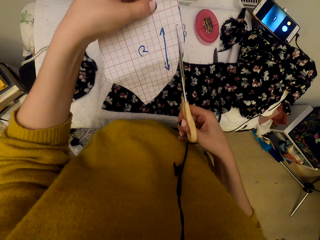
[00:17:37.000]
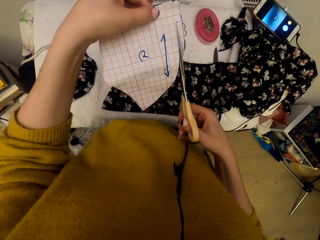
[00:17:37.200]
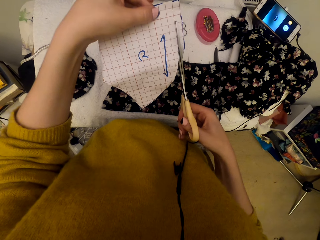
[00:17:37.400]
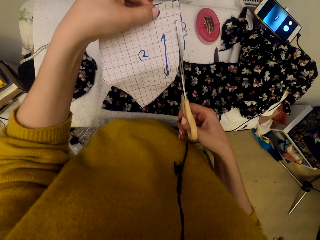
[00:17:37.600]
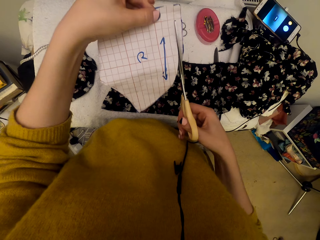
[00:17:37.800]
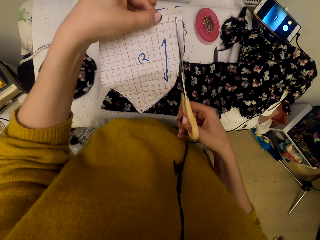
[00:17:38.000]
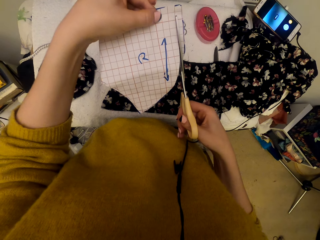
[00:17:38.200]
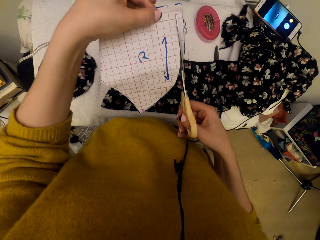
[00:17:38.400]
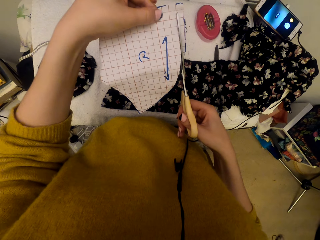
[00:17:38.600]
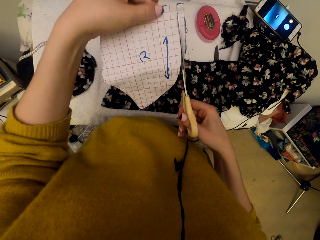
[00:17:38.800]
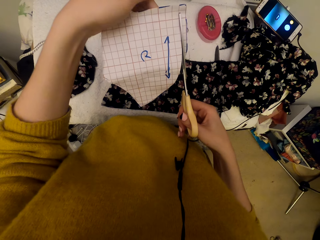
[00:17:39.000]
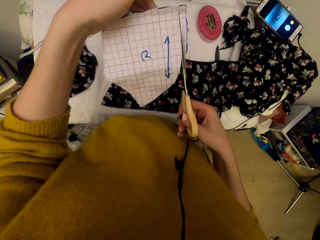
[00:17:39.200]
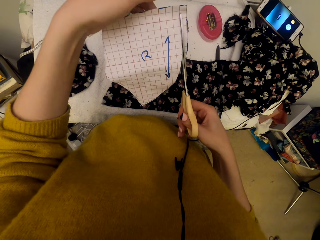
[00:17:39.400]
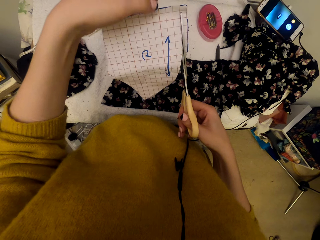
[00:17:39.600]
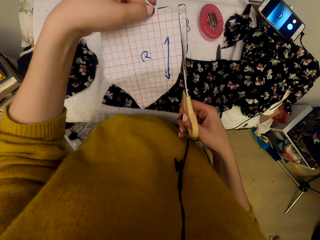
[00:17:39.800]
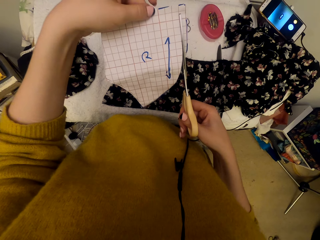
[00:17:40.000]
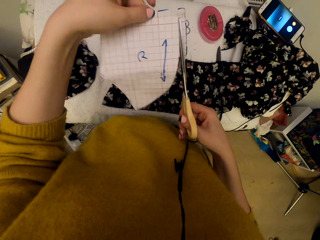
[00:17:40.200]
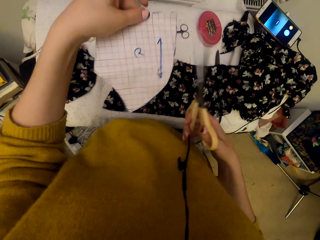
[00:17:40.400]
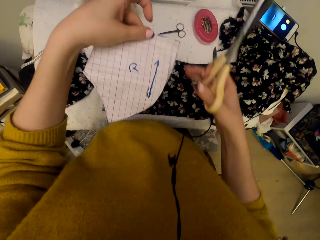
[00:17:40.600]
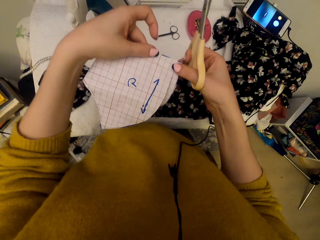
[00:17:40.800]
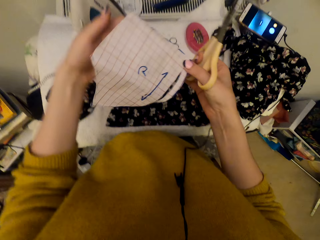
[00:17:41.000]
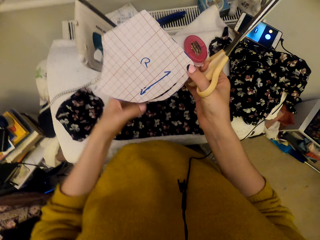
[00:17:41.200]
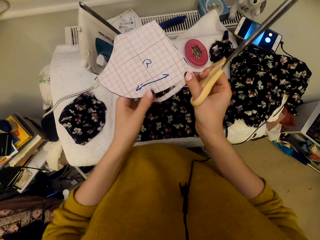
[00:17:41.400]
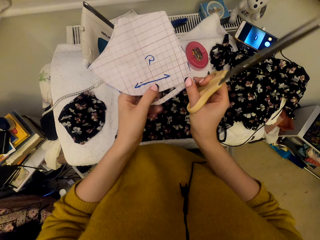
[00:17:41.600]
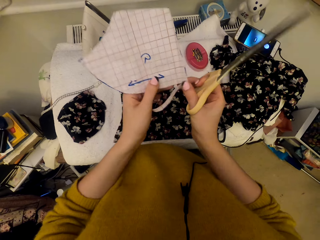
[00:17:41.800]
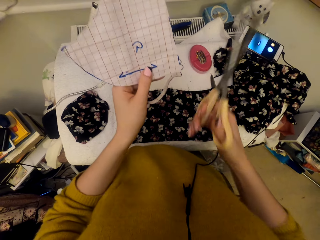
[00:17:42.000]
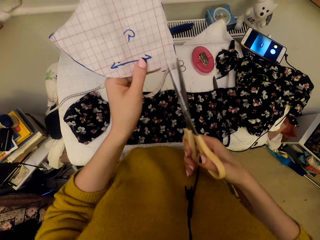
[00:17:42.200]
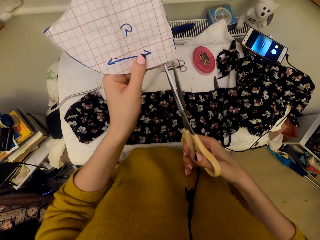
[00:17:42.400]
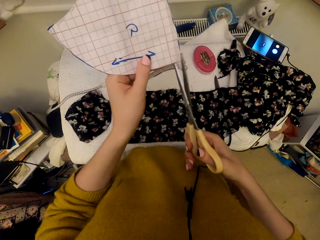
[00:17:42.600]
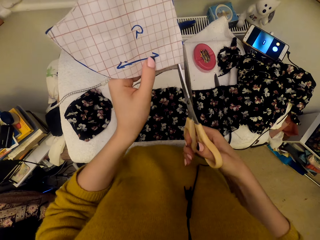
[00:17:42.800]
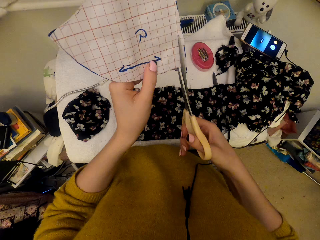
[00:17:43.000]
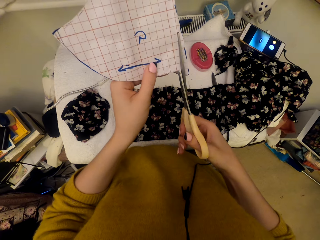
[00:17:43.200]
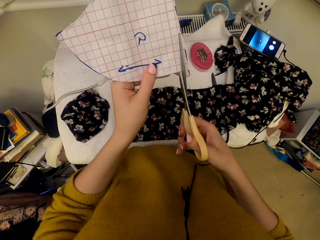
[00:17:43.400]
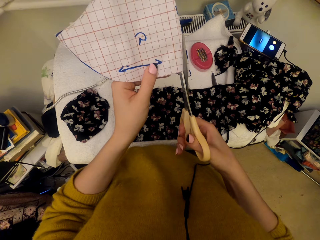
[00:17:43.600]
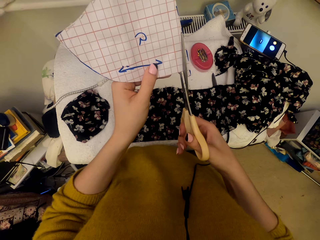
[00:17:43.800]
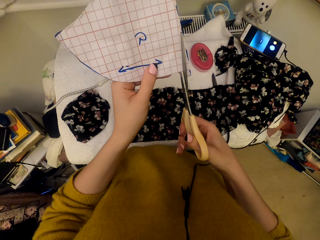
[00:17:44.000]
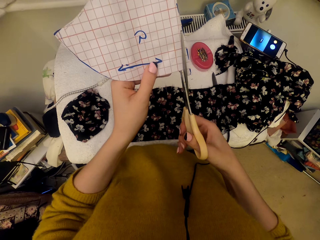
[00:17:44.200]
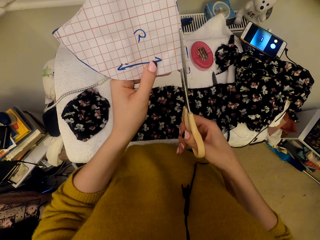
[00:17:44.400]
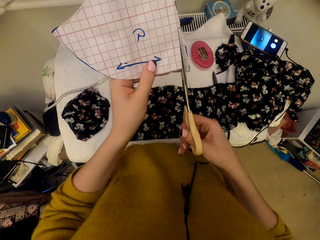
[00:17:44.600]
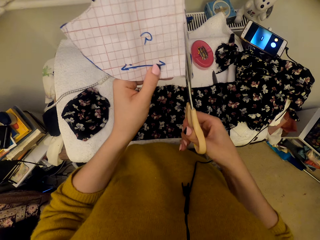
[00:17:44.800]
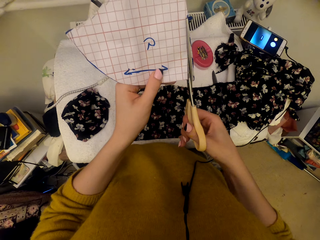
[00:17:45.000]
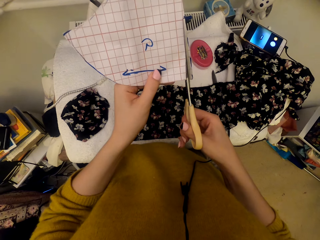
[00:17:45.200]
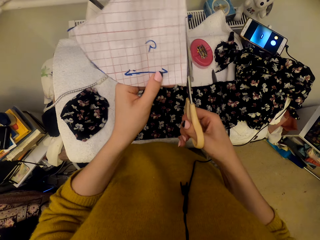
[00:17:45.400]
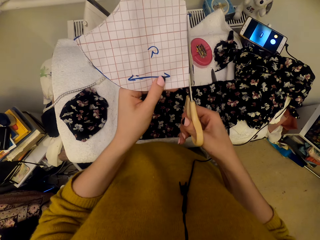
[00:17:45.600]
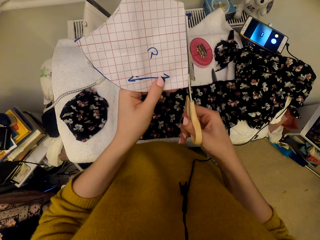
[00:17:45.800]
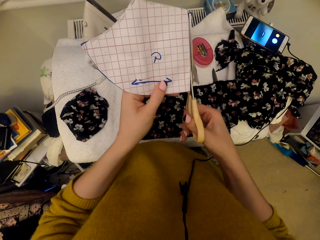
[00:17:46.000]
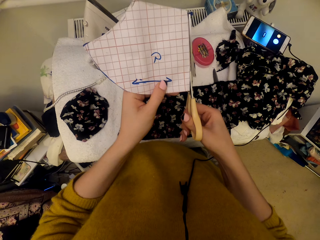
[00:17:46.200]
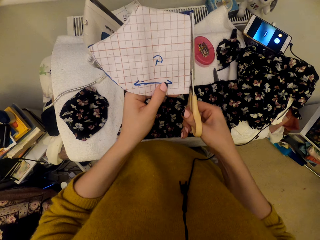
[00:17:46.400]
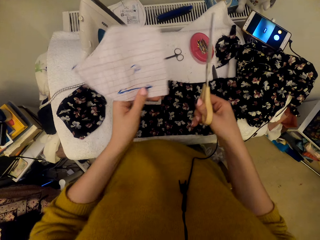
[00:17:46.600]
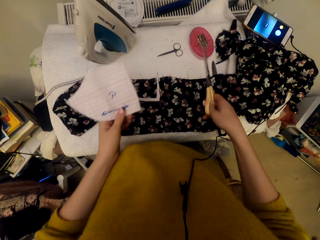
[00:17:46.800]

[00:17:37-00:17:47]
The camera wearer adjusts the graph paper piece. They cut the graph paper piece using the scissors.

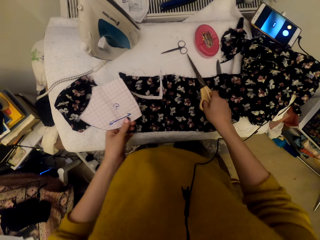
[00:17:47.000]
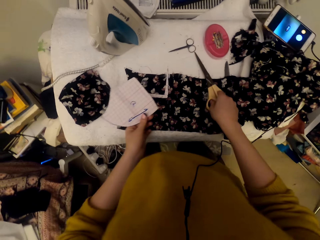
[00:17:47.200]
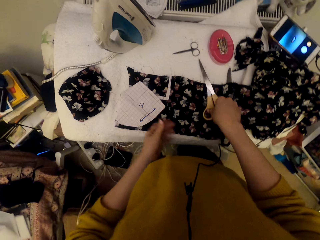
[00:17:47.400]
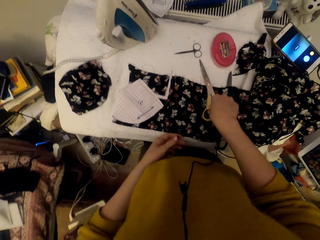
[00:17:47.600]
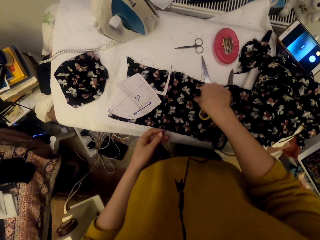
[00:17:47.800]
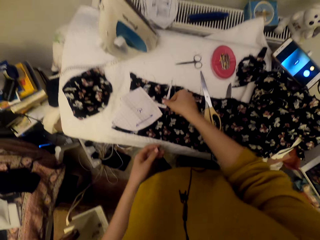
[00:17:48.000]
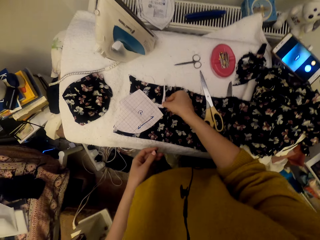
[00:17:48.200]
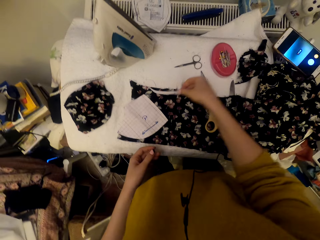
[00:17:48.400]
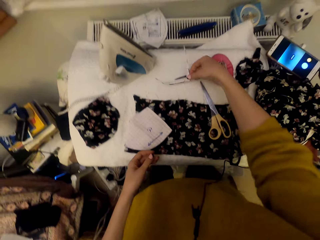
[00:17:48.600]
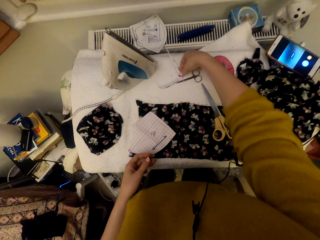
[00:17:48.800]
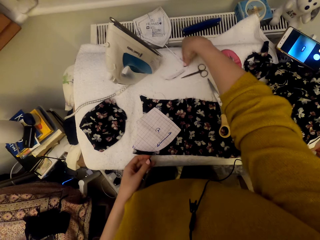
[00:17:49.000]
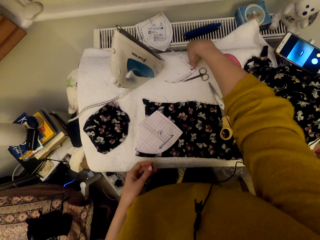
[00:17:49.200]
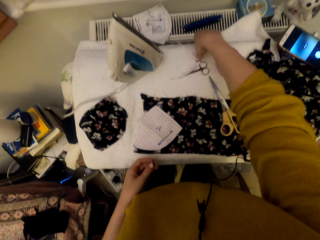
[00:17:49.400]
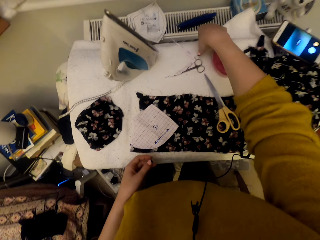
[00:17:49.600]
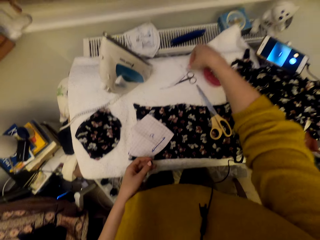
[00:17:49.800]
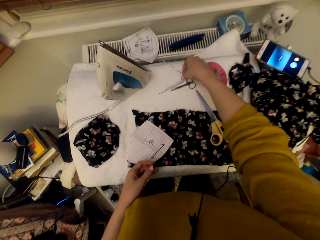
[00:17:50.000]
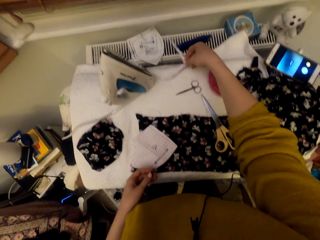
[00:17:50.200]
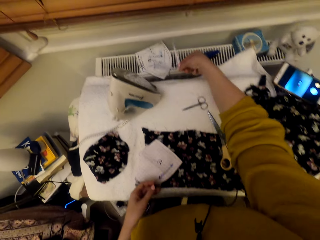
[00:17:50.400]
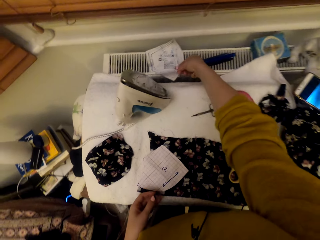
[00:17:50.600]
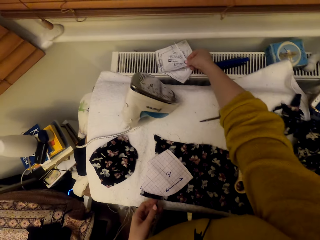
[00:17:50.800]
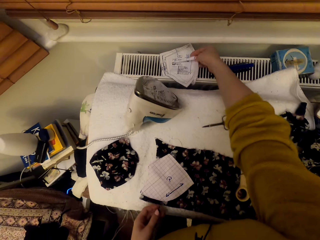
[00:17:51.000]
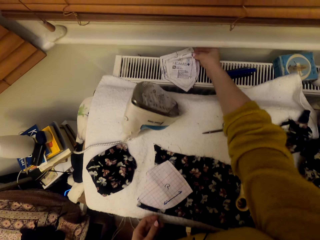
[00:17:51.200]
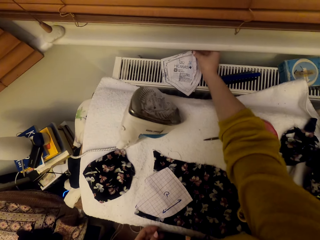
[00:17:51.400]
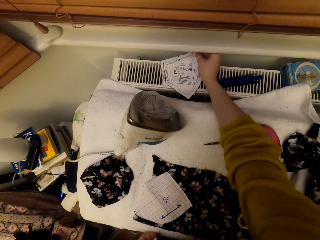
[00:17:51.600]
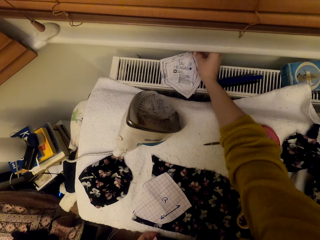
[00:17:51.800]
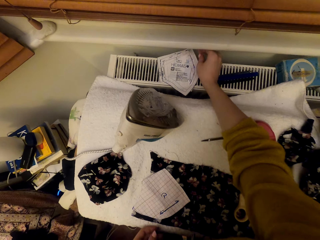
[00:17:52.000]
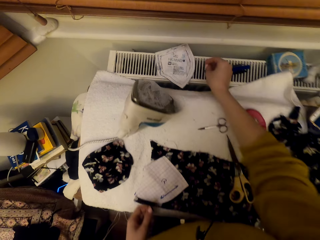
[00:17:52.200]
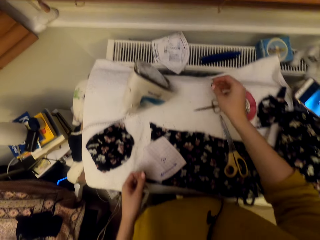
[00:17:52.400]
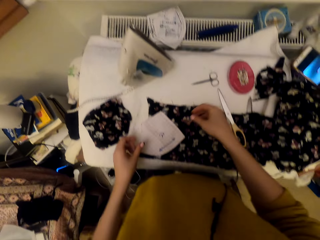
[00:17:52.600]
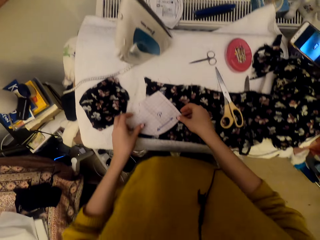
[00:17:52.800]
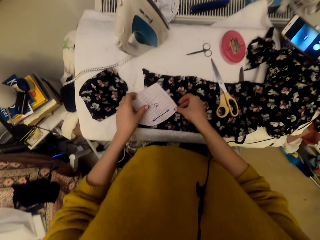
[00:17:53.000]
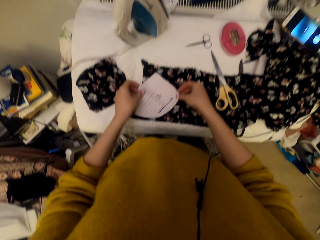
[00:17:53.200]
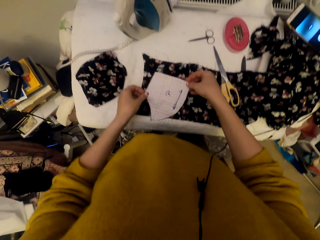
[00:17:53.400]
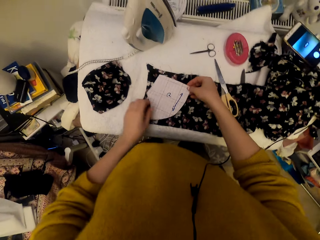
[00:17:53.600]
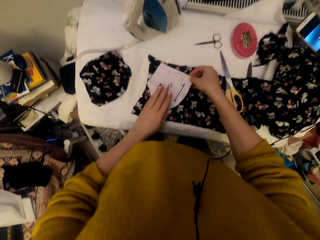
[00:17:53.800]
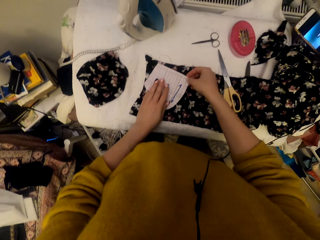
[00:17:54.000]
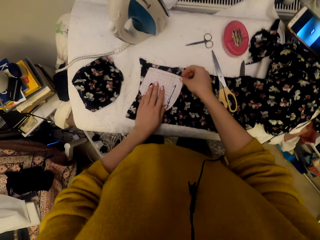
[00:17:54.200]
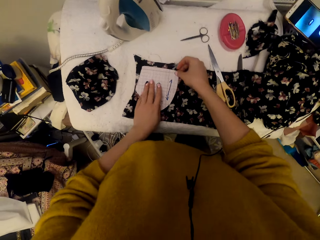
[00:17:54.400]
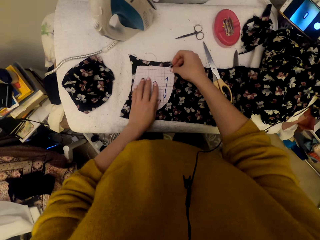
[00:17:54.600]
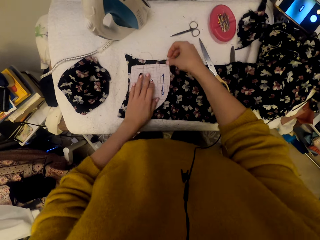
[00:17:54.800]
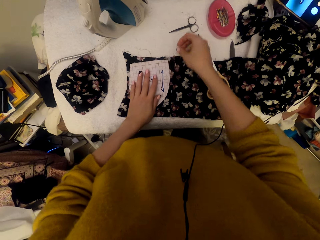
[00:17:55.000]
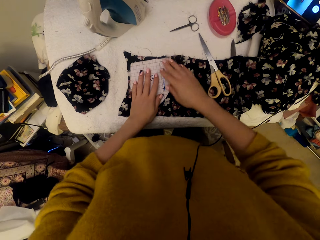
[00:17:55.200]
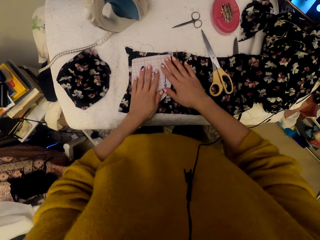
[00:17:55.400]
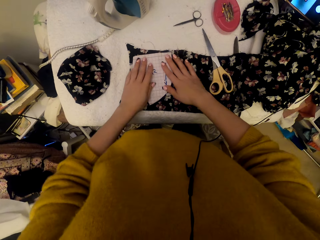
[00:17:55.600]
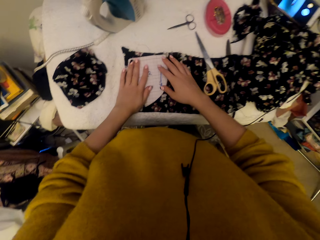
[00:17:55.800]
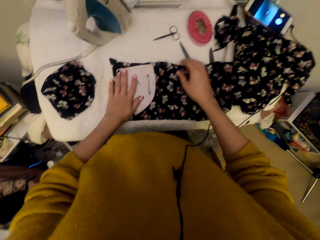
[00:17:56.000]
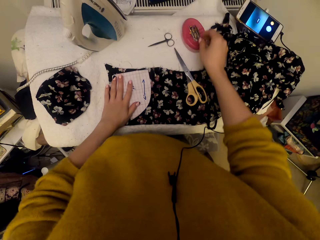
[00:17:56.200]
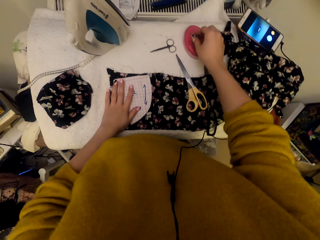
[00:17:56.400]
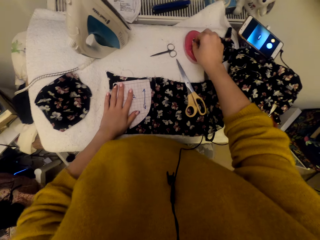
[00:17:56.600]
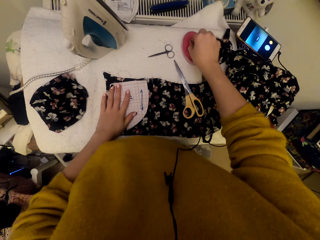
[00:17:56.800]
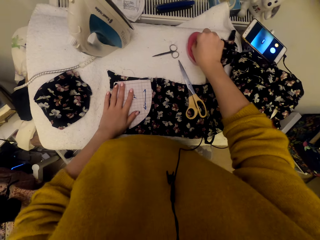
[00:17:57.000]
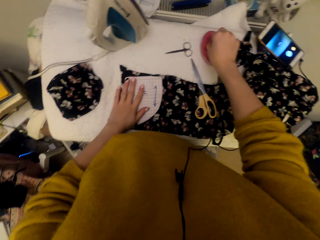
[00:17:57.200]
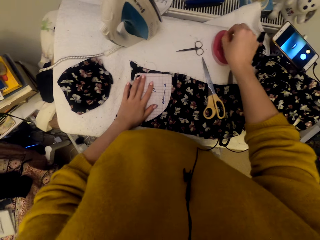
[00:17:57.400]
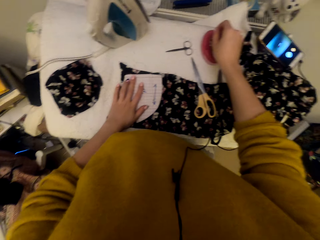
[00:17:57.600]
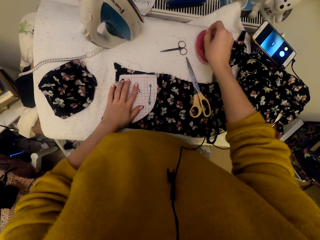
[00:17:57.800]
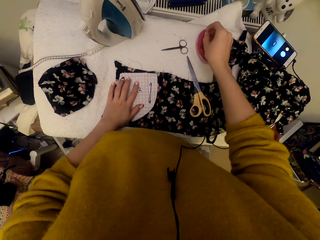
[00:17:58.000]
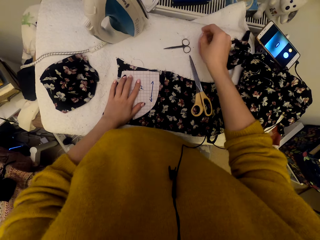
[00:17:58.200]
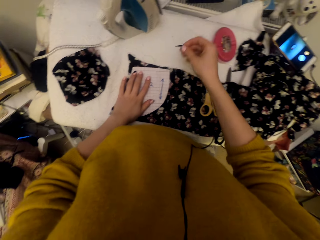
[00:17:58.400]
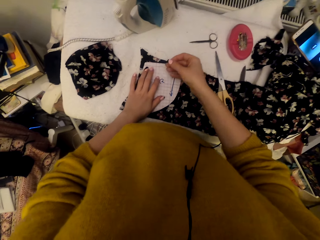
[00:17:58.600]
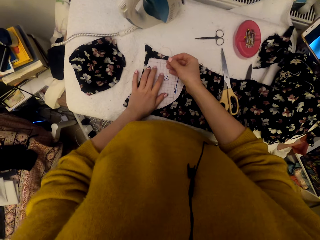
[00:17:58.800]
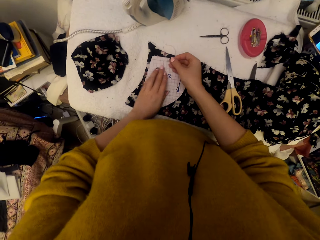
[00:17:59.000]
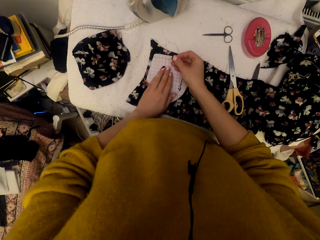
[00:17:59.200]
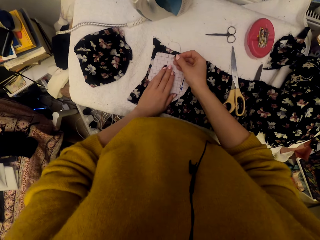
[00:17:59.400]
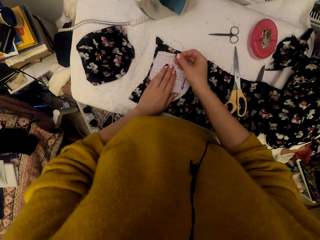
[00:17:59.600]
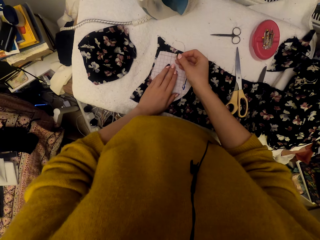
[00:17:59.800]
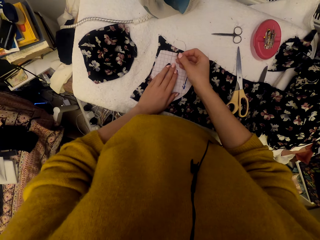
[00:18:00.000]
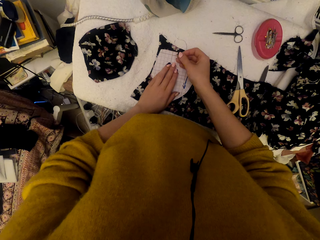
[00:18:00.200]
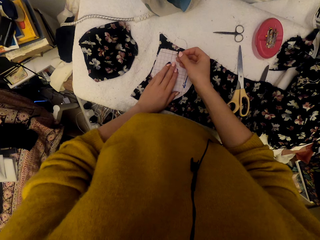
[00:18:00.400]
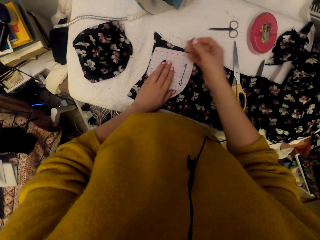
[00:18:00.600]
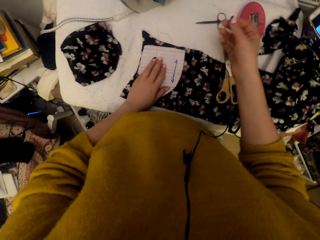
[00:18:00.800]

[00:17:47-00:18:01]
The camera wearer puts down the scissors. They drop the graph paper piece. They adjust a graph paper cut piece on the worktable. They pick up a paper. They put the graph paper piece on a paper piece. They adjust the graph paper piece on the cloth material. They pick a pin. They adjust the graph paper piece on the cloth material.
